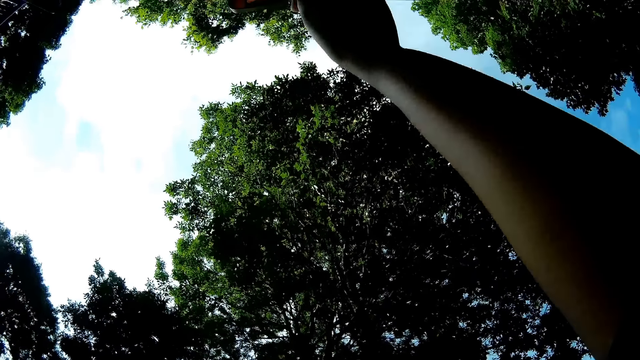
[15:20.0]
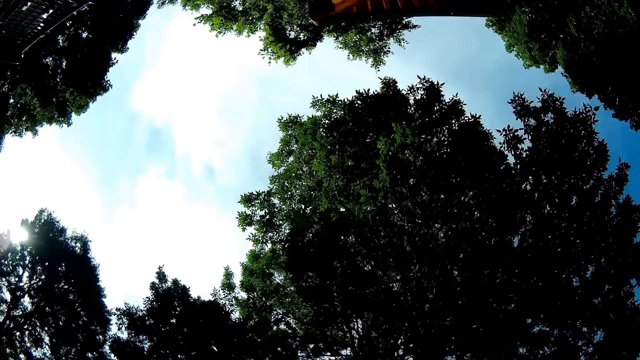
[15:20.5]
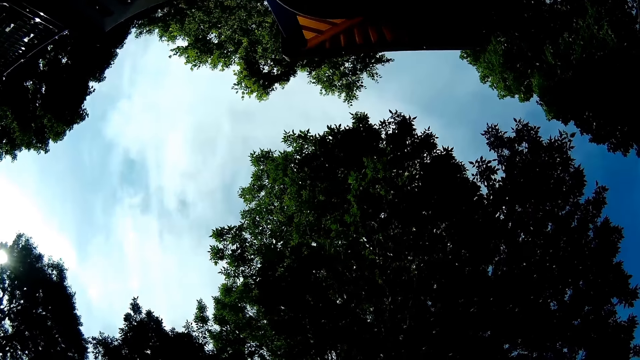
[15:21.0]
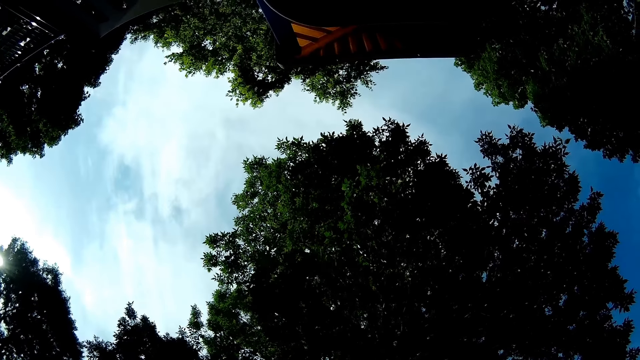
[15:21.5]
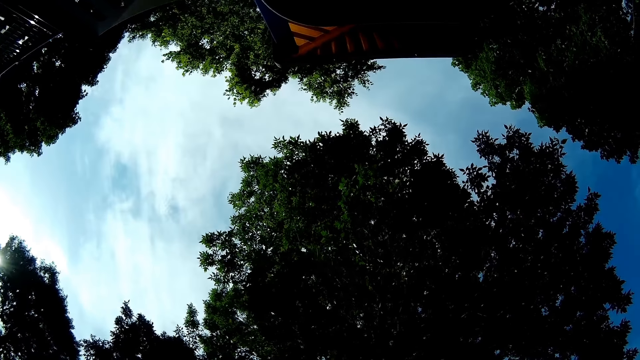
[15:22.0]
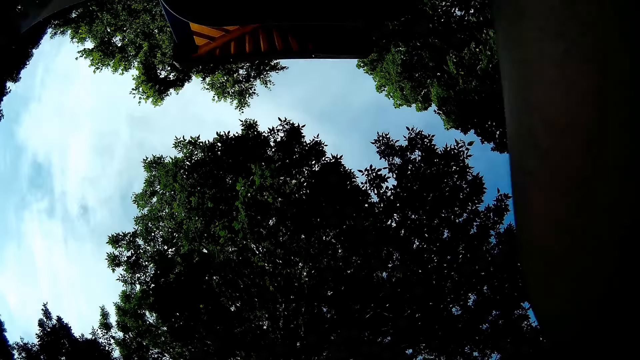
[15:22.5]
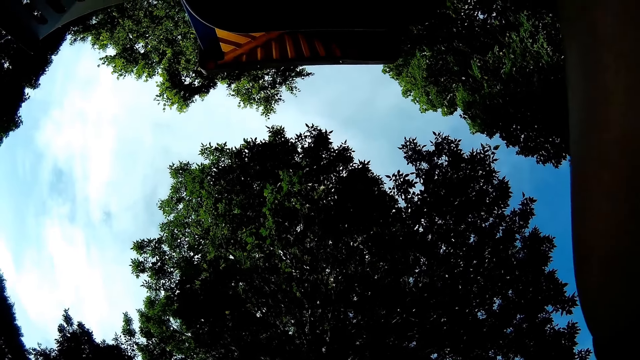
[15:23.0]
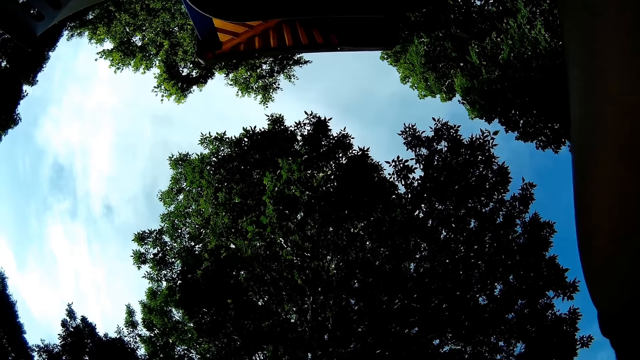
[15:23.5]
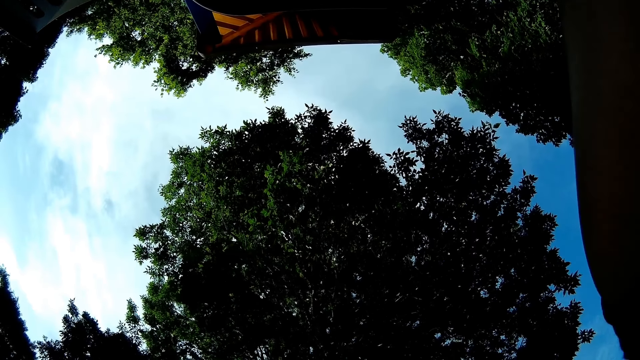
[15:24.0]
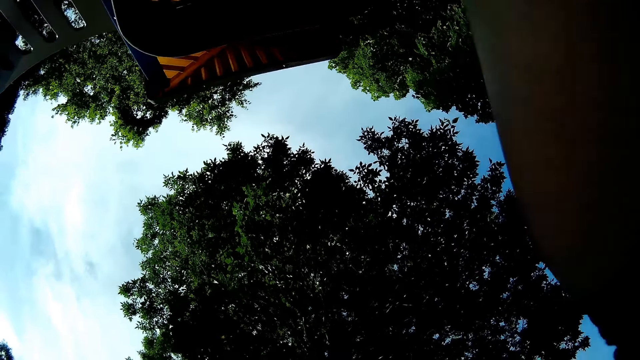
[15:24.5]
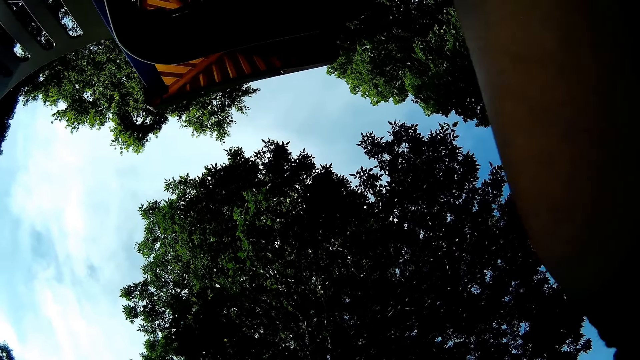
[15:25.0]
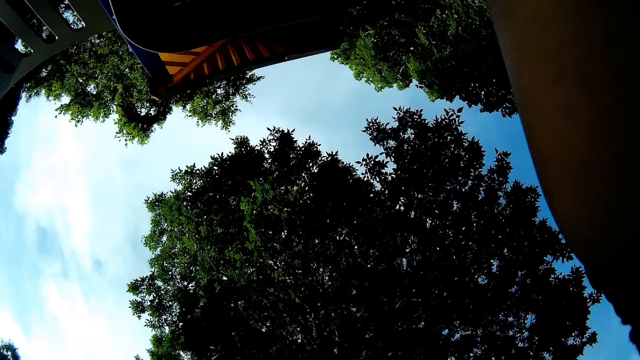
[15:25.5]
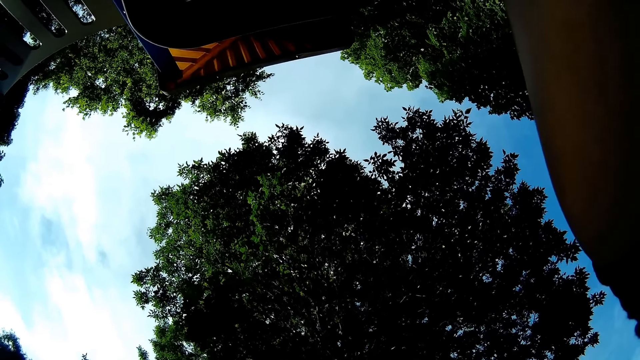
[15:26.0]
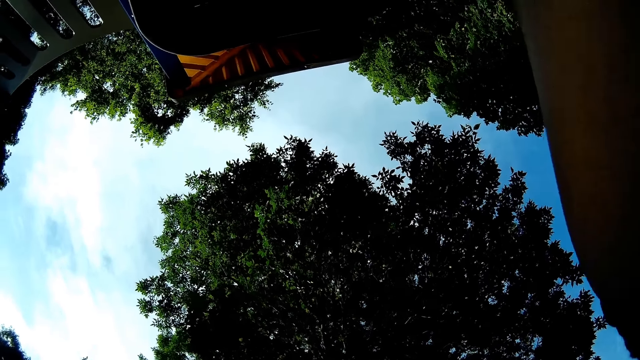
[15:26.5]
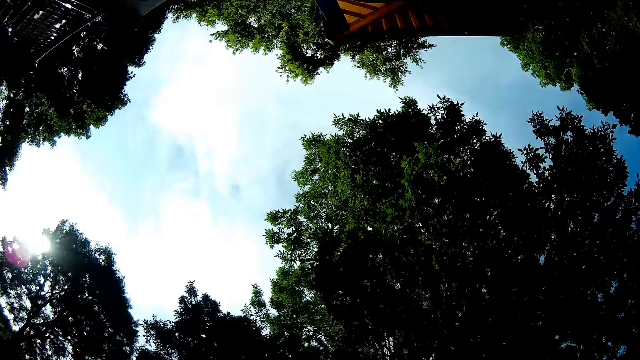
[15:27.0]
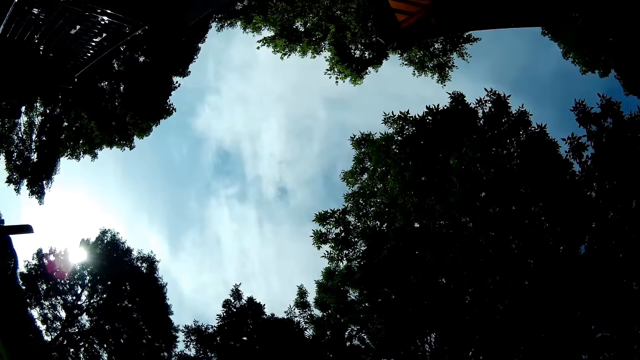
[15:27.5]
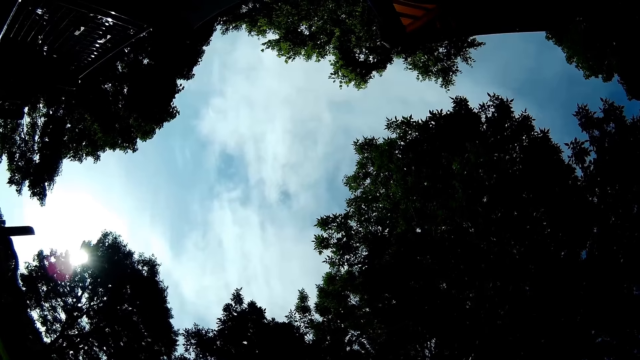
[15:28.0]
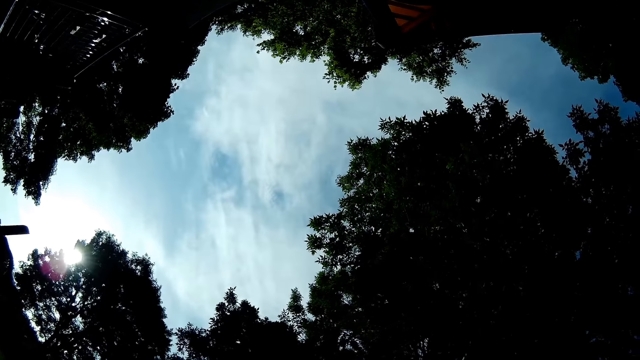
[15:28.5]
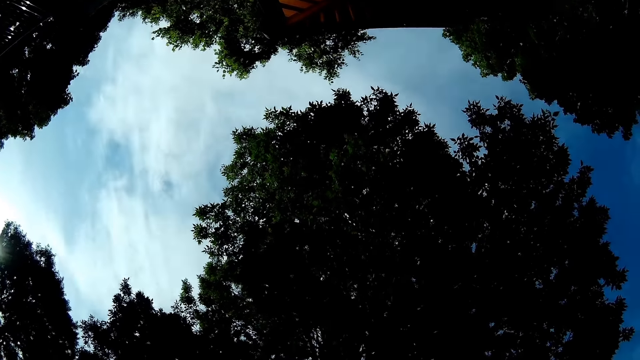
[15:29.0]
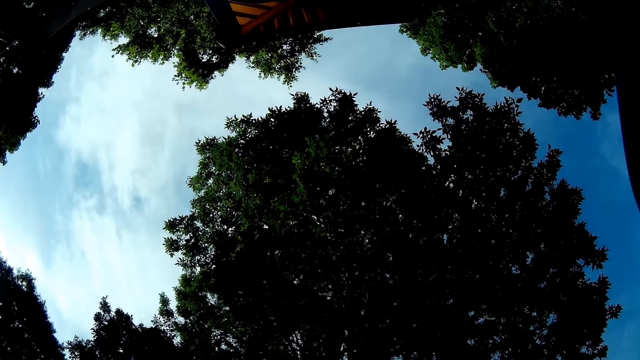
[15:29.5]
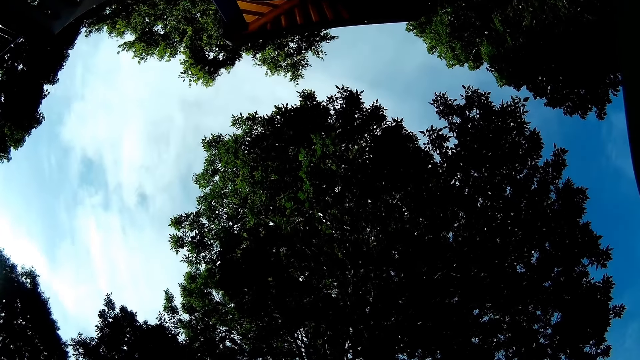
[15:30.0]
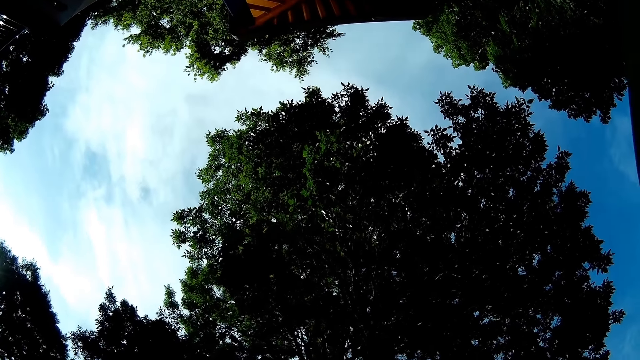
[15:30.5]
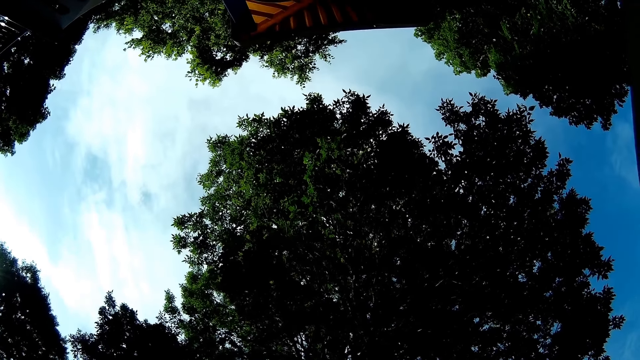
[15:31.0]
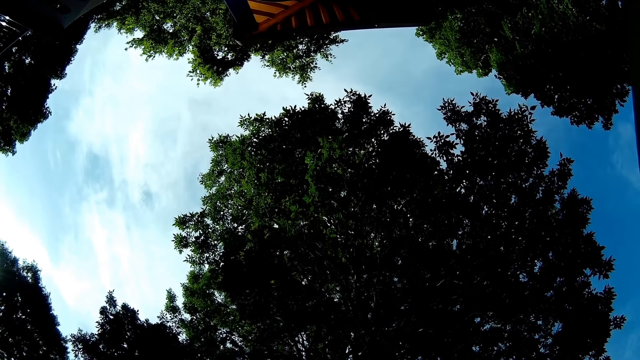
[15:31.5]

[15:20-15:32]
The camera wearer looks around.

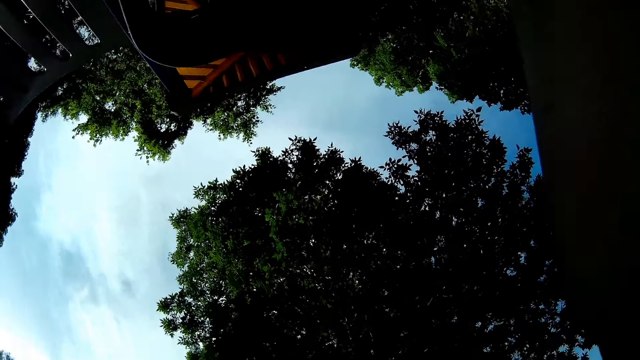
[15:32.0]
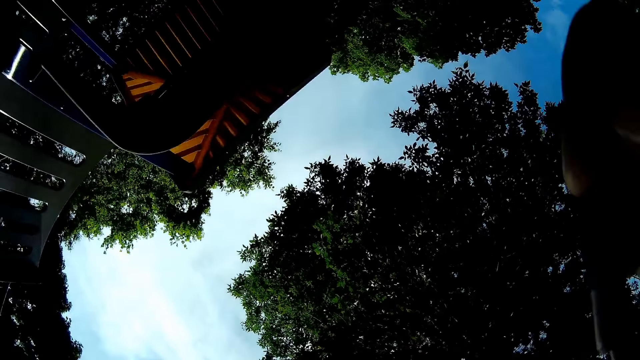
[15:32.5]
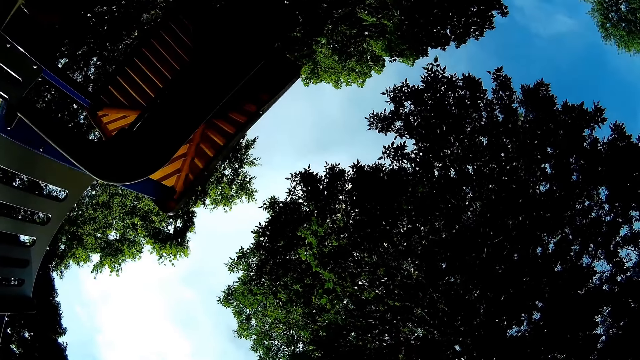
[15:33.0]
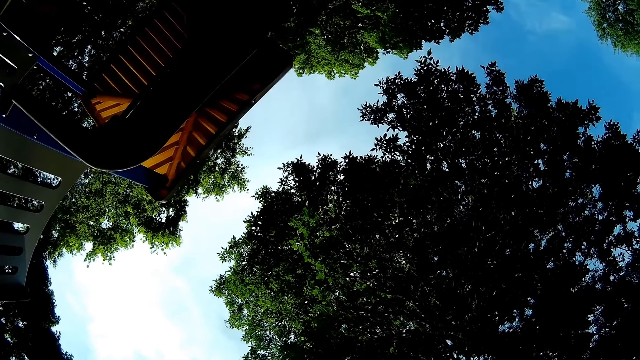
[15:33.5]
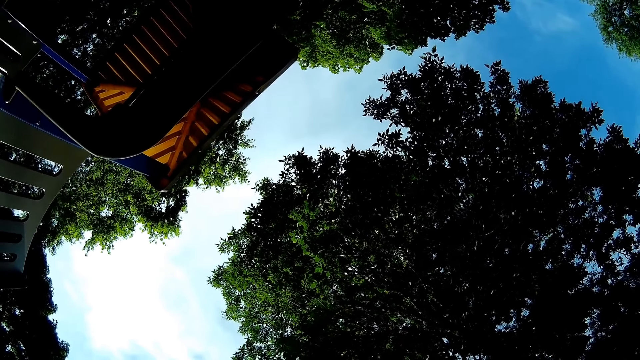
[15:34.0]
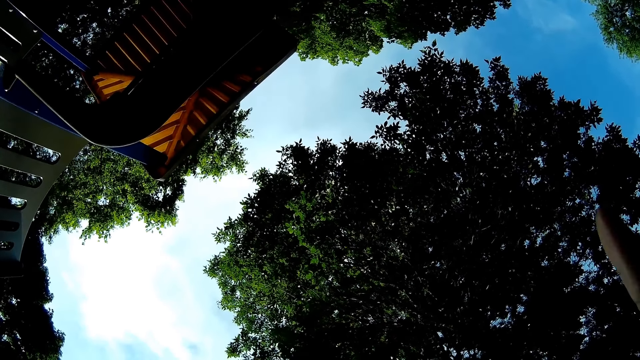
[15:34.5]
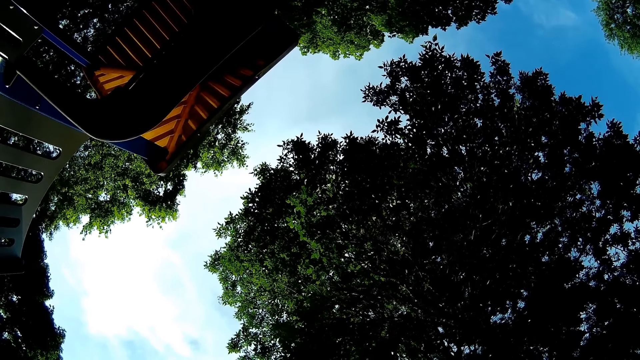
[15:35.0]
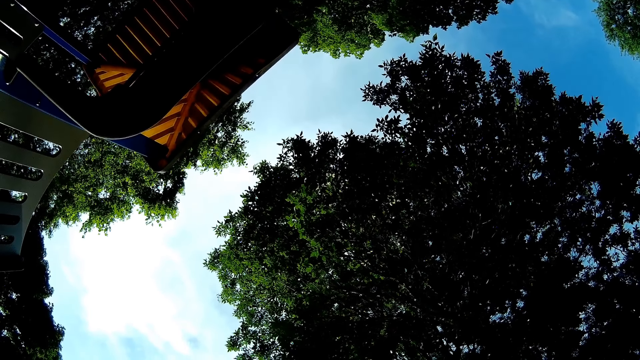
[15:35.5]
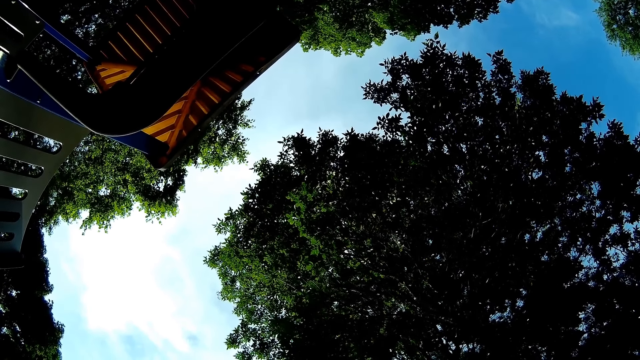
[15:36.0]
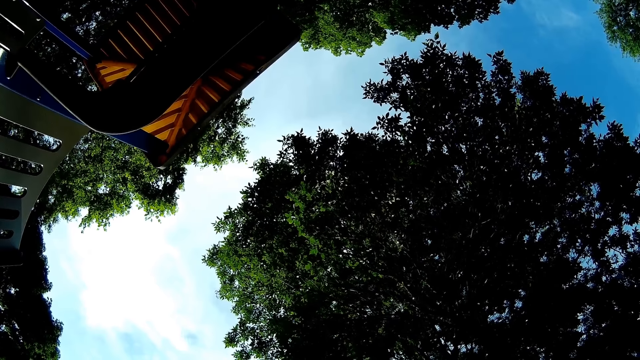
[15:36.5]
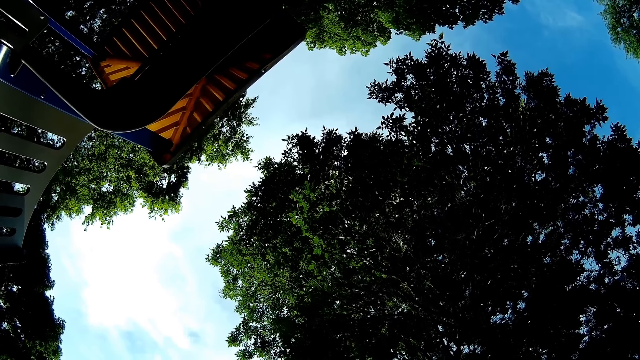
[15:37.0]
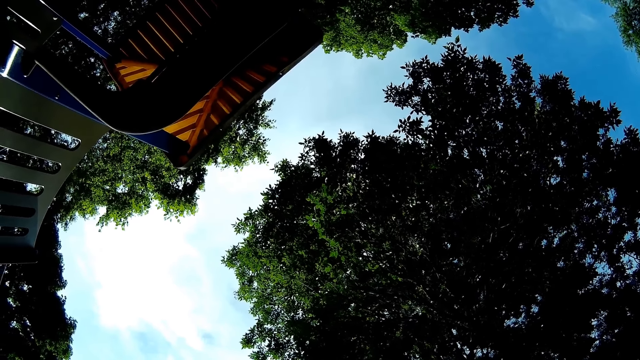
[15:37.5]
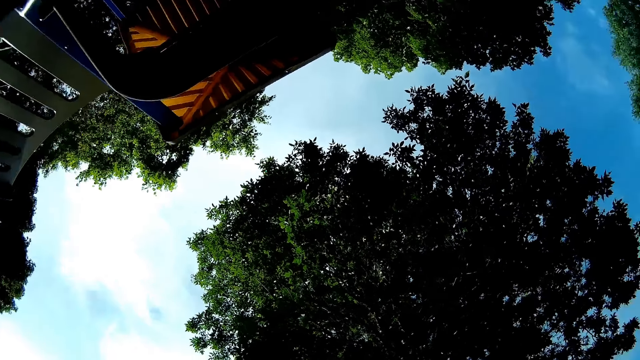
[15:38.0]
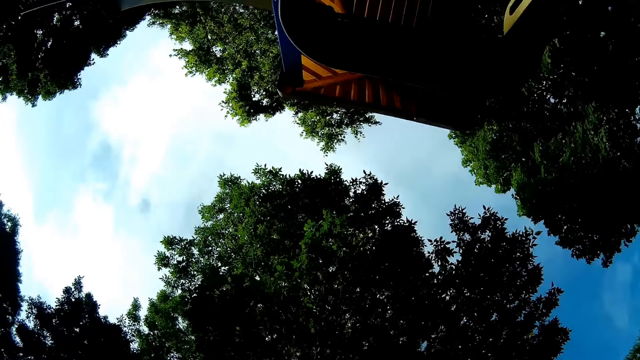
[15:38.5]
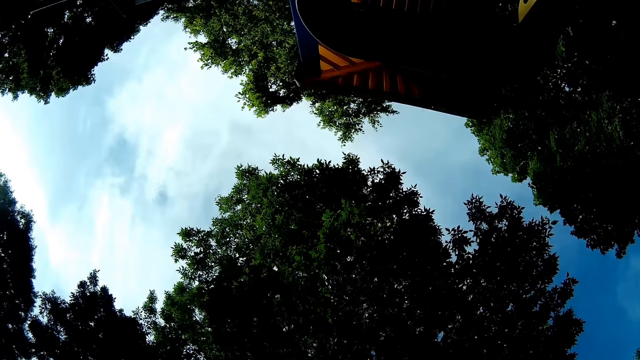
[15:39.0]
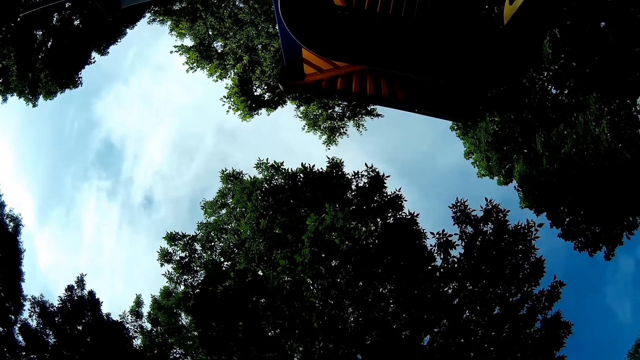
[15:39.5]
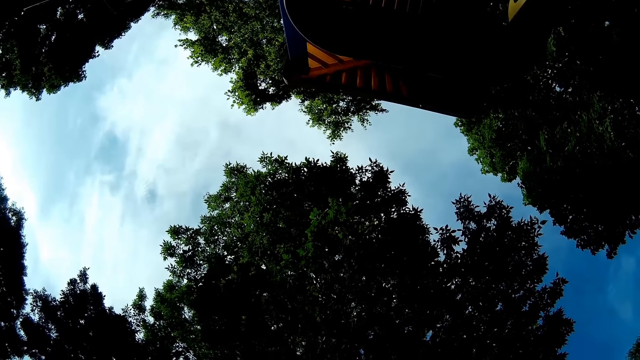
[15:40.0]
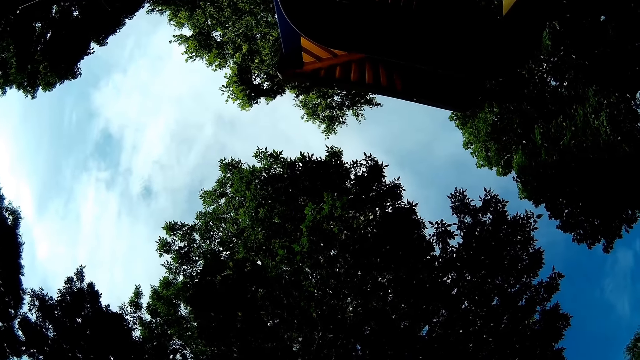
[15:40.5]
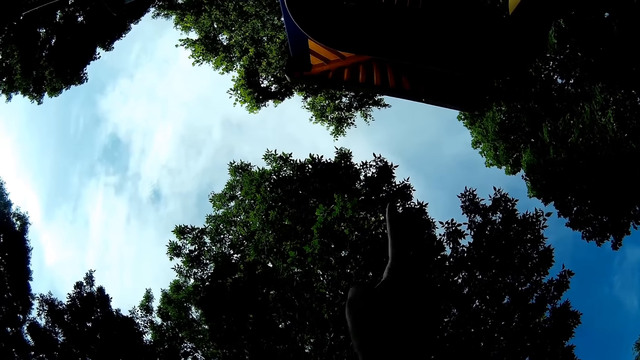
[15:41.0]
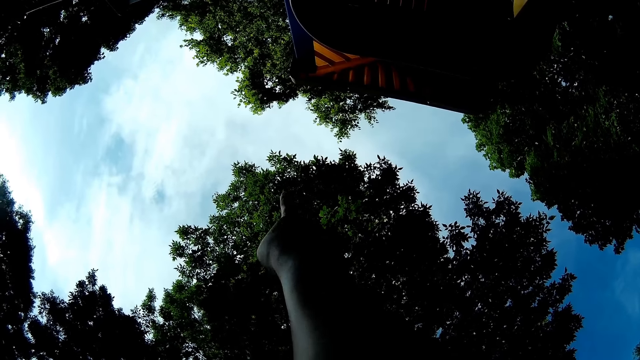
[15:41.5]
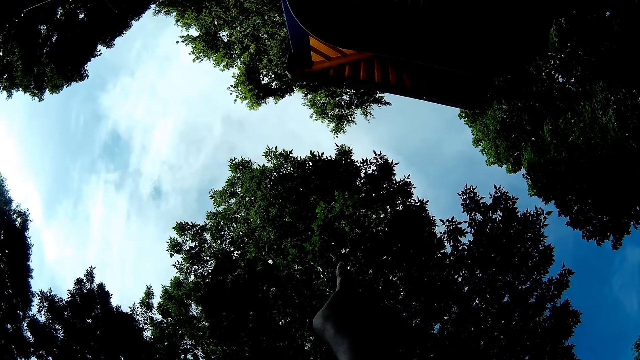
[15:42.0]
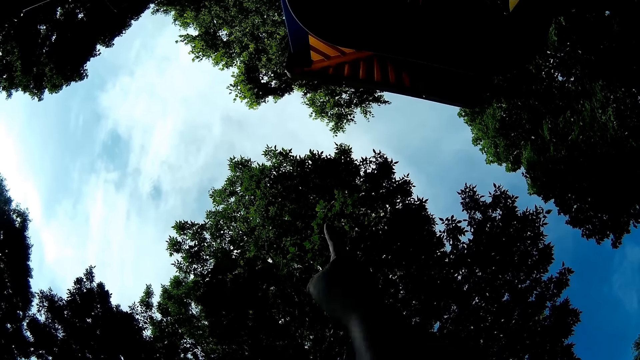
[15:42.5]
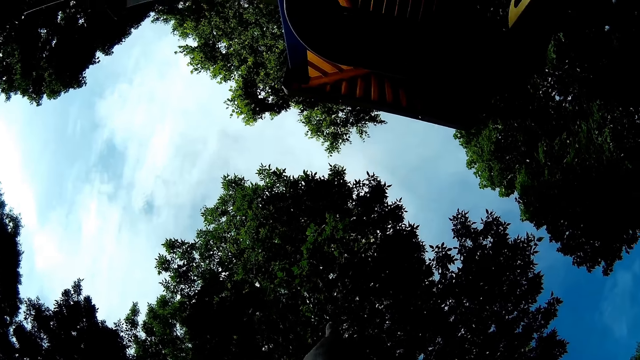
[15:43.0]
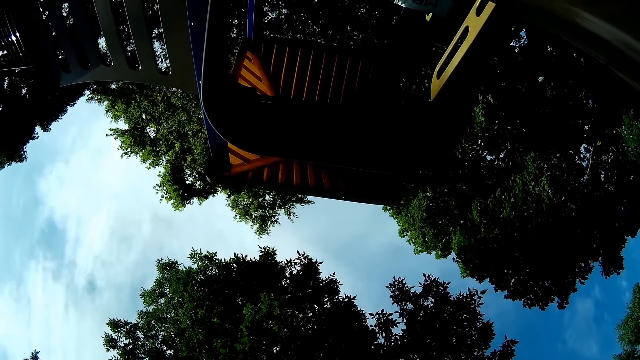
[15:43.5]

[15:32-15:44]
The camera wearer points at the tree with her right hand. She points at the tree with her right hand again. She points at the sky.
